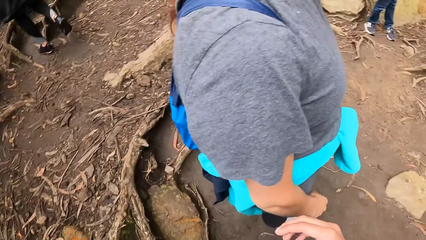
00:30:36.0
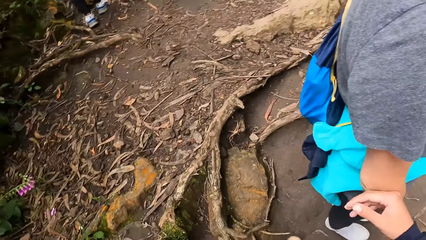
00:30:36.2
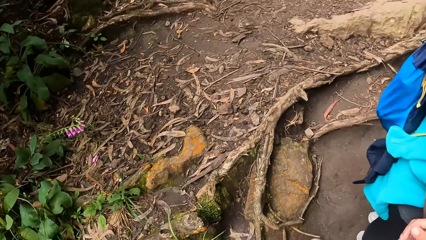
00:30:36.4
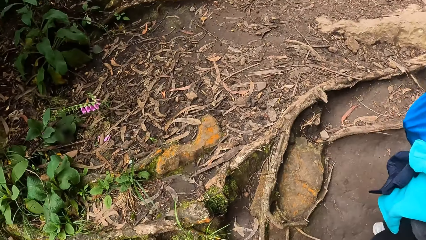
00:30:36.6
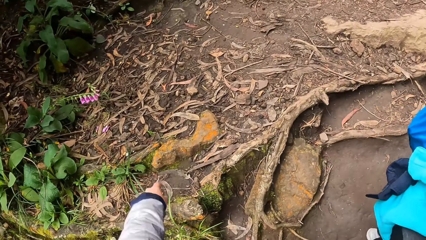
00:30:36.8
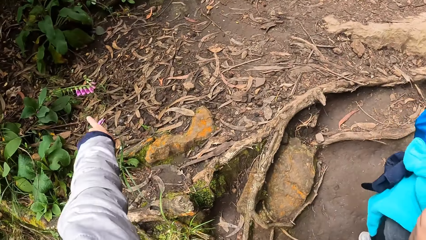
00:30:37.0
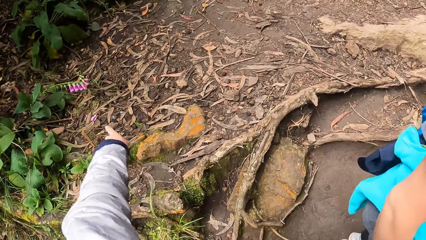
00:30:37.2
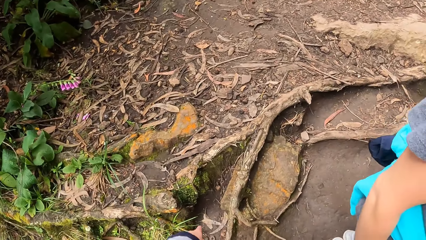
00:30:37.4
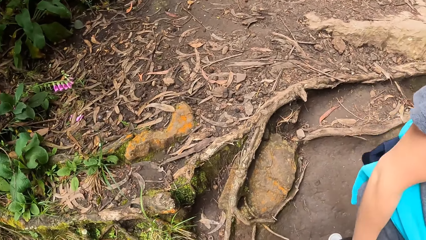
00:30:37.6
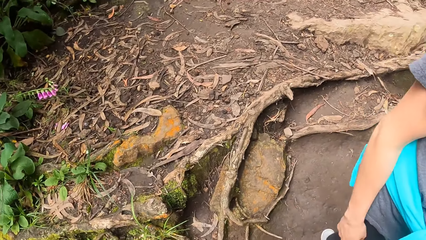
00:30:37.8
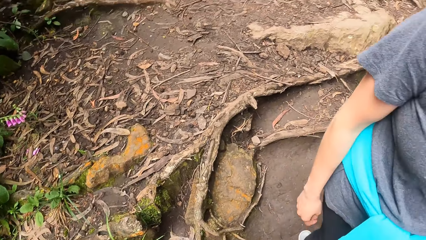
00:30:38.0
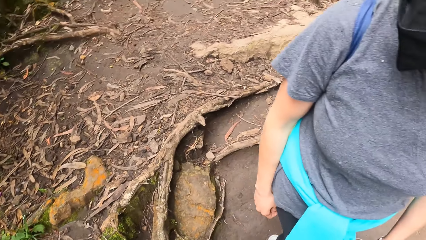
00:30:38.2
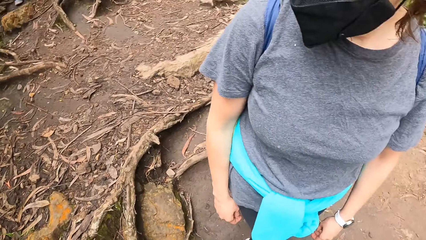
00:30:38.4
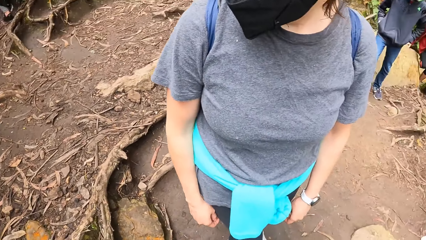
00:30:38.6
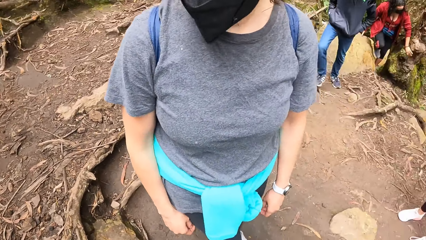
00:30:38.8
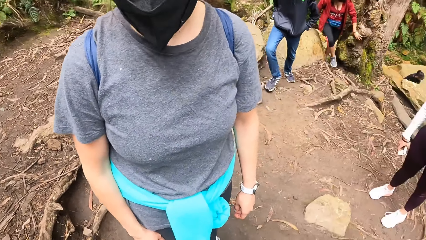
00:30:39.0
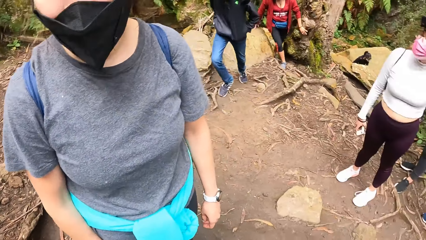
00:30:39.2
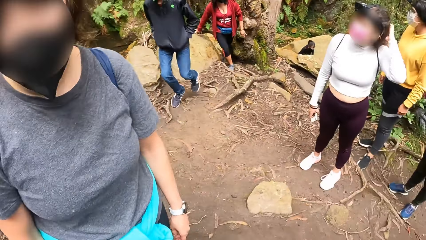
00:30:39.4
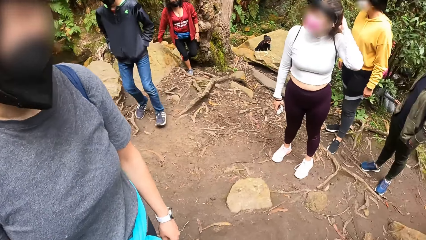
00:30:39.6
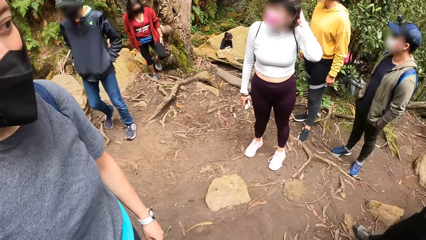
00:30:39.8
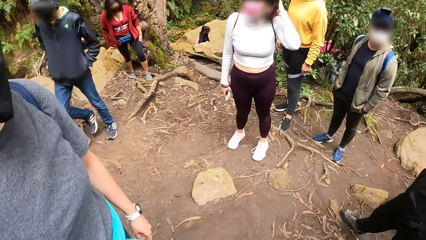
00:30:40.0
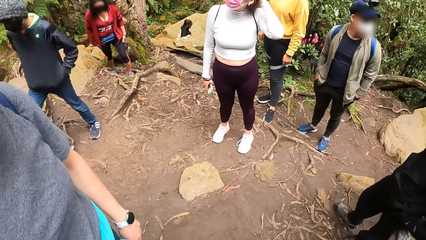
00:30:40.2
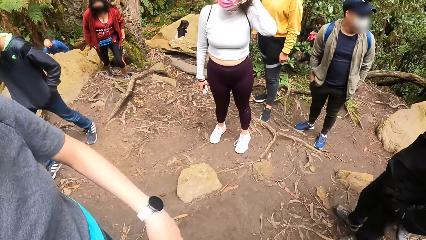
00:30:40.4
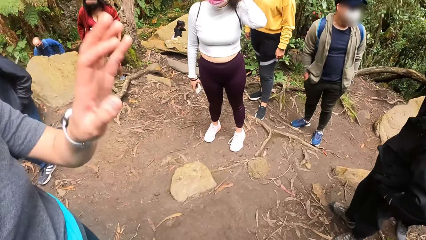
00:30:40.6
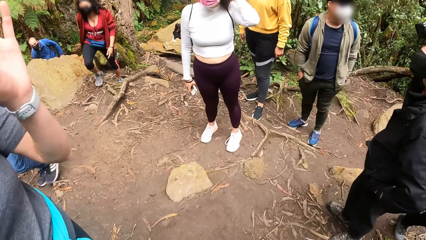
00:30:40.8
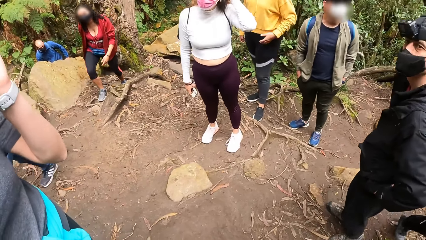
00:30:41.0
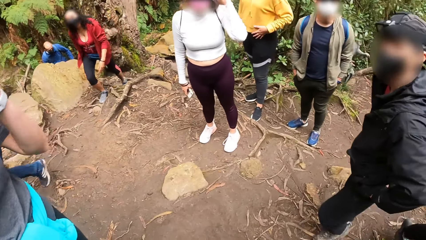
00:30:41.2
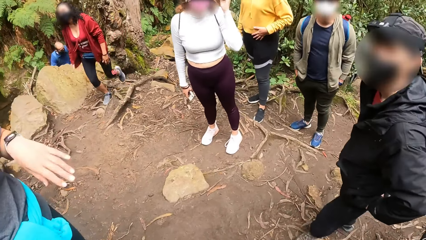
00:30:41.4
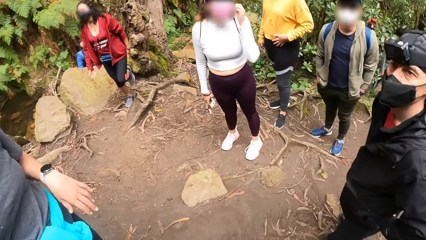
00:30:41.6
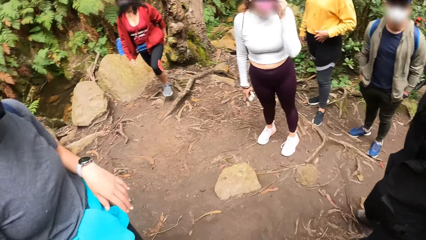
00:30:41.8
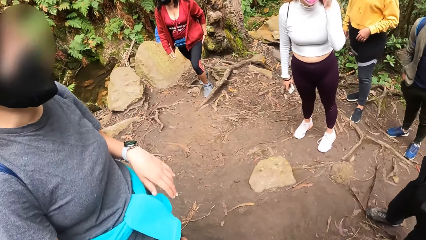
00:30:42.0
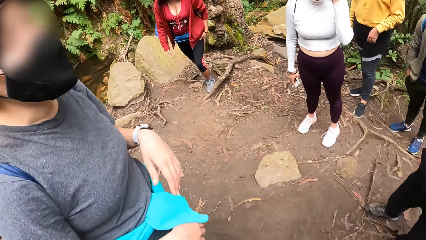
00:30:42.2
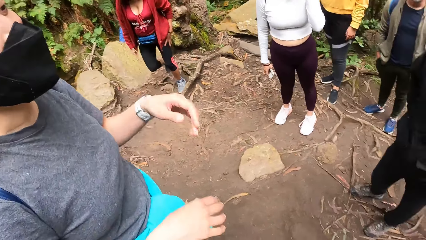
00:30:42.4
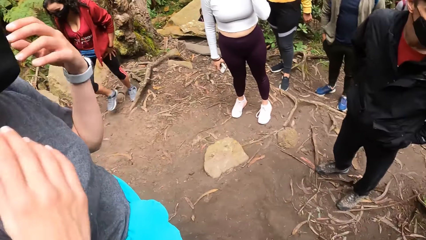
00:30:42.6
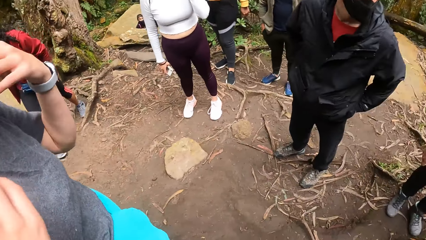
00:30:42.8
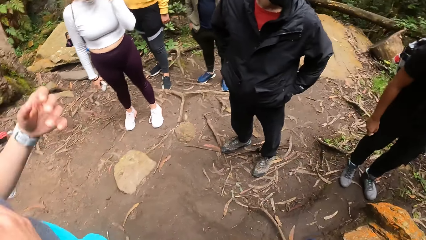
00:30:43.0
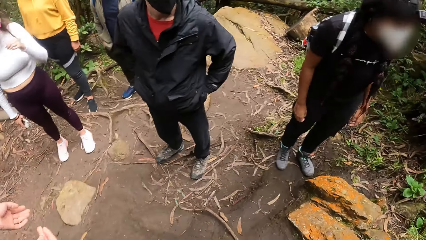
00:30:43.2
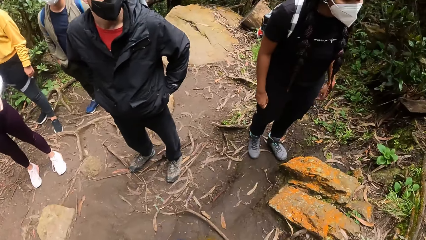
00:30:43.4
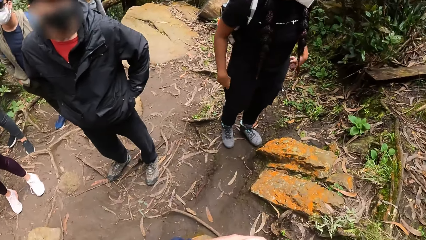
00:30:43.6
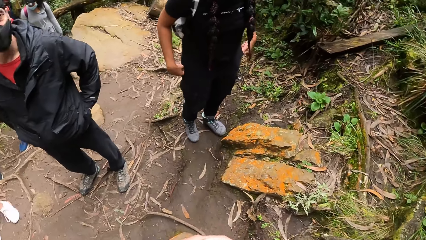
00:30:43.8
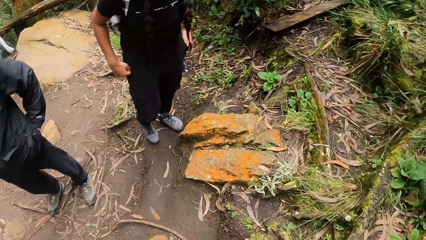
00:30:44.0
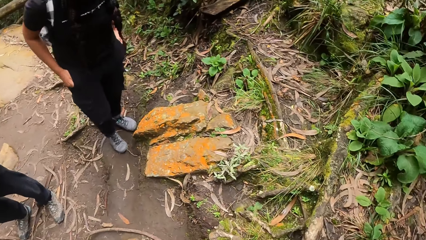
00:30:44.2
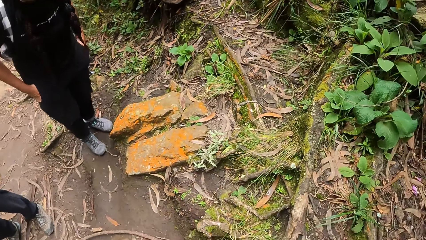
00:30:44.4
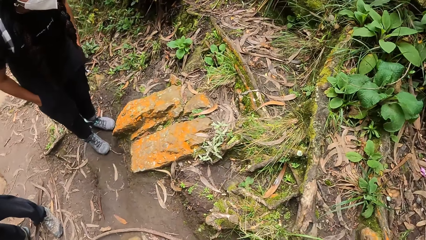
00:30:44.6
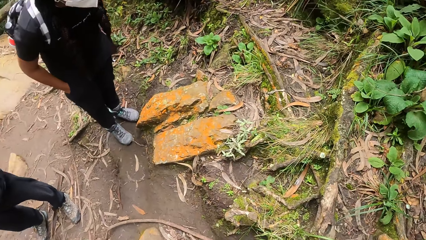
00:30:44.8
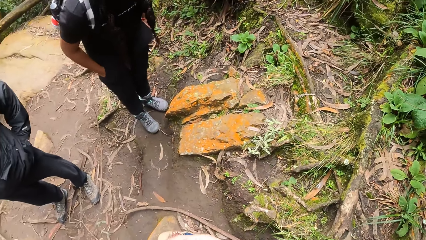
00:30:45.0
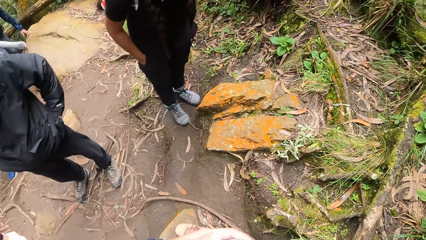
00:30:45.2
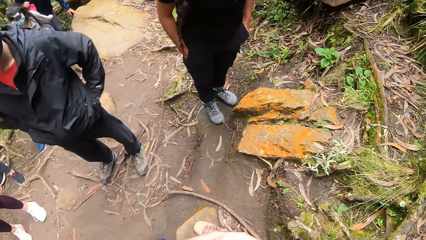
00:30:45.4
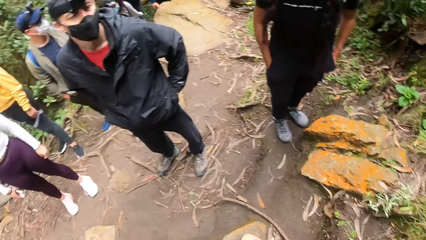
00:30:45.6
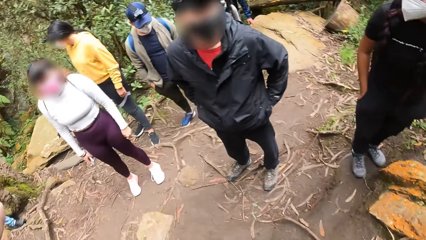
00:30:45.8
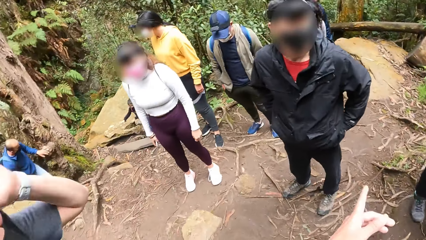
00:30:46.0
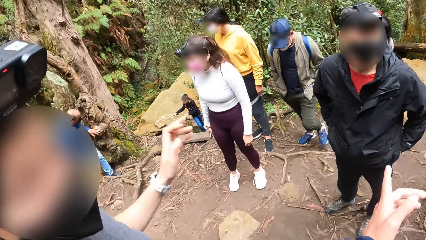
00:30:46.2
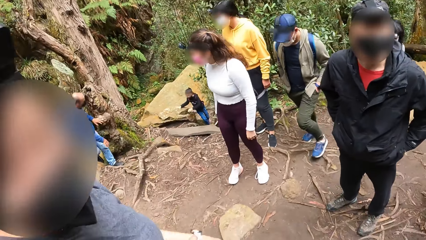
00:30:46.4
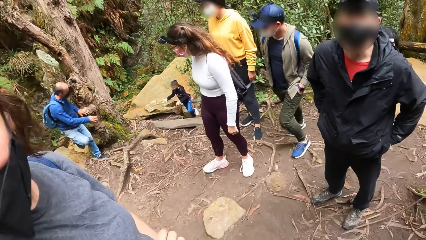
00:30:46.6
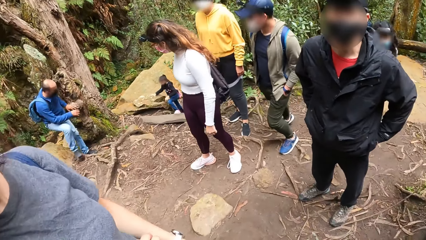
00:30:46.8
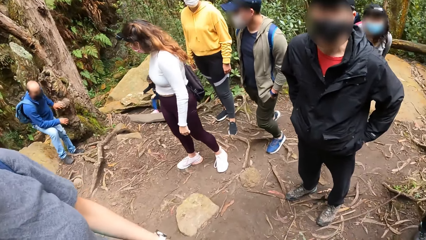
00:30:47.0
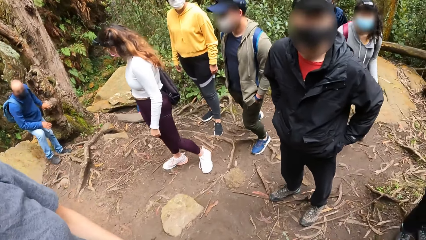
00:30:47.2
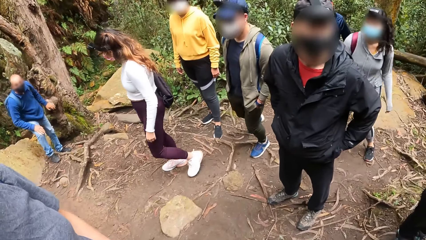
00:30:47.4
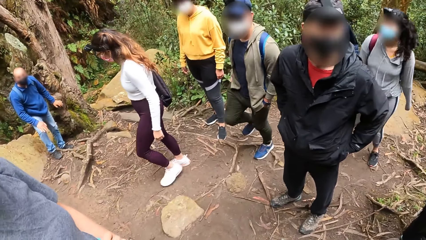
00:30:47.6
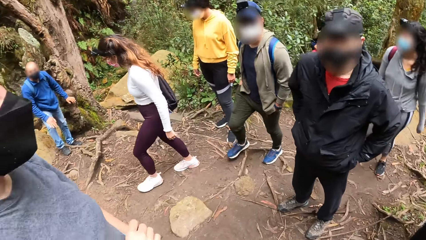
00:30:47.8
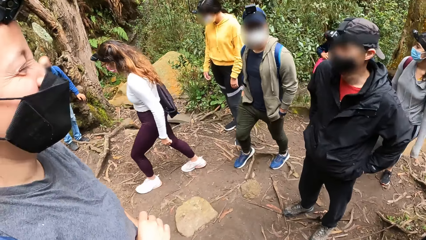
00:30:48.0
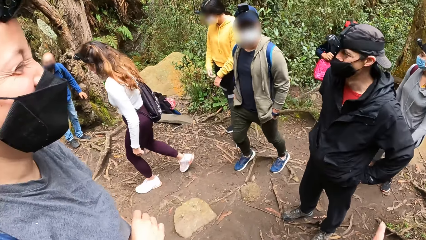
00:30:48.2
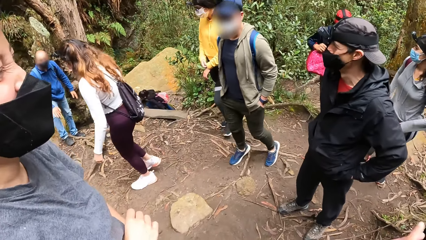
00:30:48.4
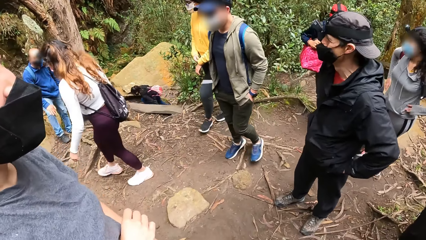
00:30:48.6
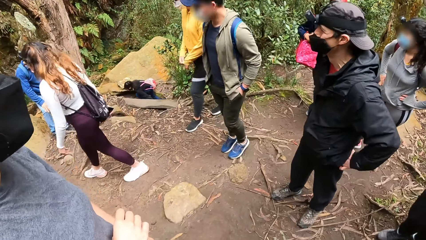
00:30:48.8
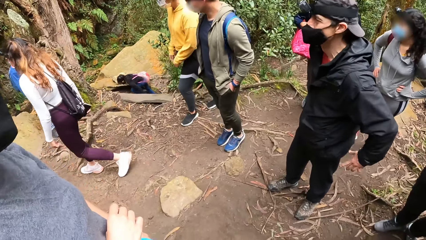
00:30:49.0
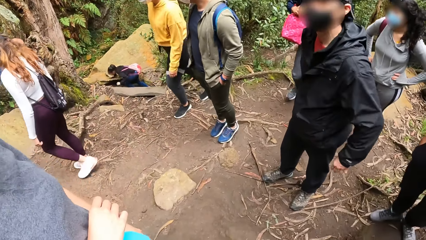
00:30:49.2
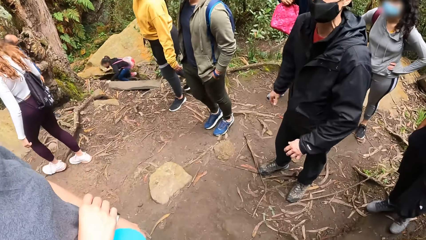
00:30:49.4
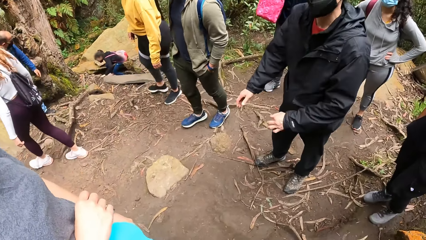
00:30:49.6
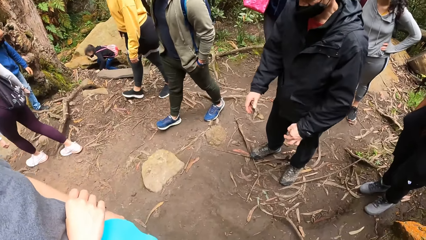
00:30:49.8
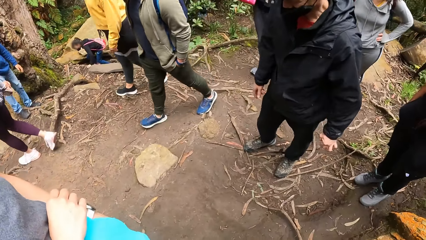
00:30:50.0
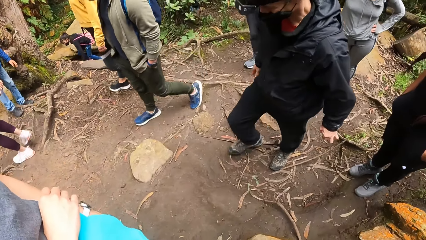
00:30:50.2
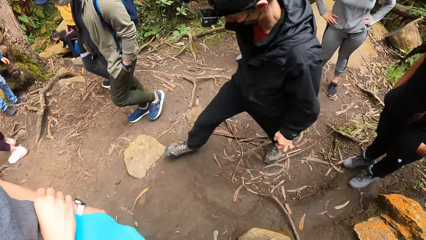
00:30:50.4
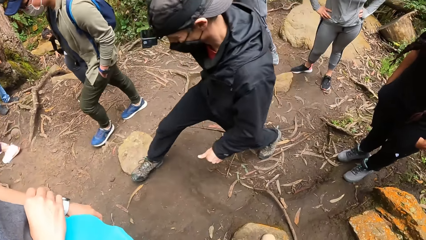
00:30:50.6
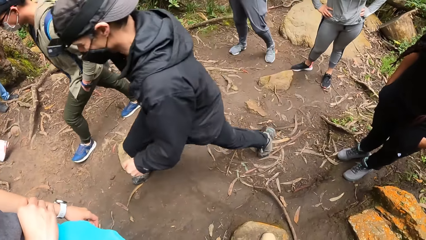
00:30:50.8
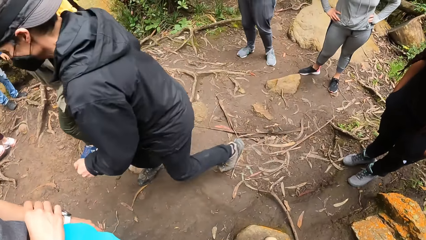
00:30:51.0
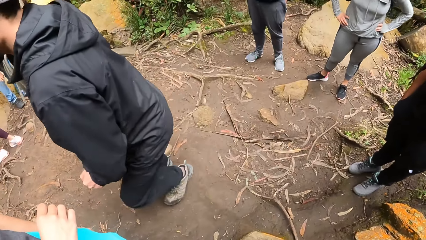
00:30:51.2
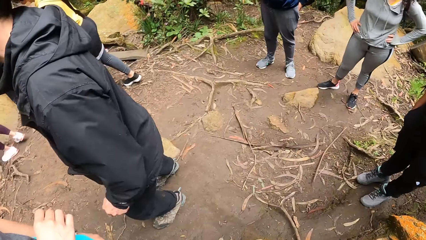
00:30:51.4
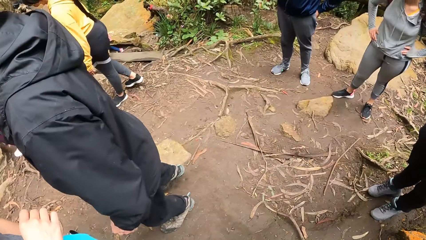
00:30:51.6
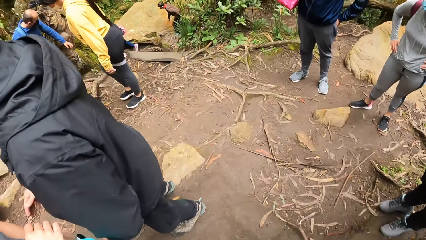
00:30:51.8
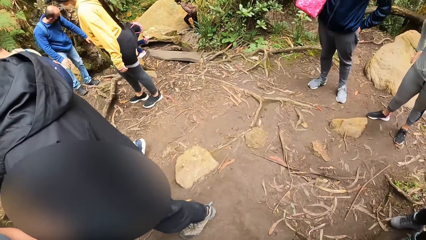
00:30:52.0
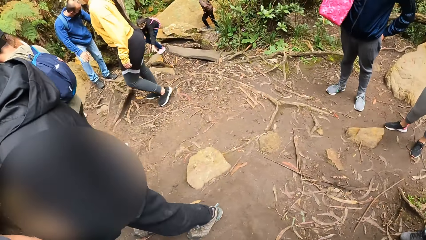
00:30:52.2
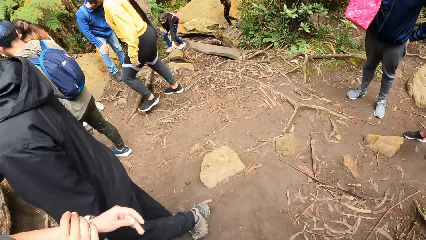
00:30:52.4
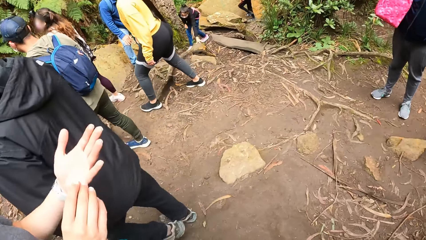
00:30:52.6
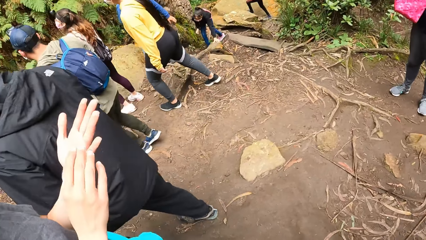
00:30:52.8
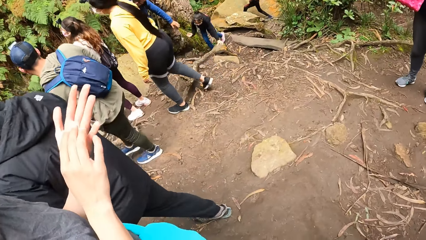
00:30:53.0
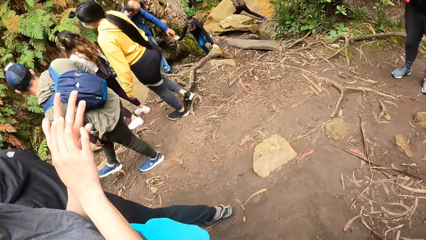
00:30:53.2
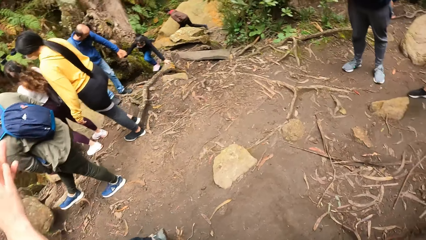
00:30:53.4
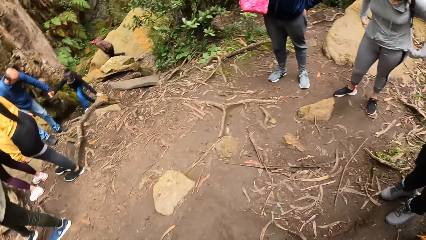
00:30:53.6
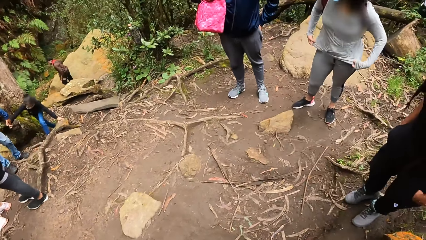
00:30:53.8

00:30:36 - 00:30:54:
The camera wearer communicates to a lady, other people and a man. The lady scratches her left hand with her right hand. A man walks away from the camera wearer.
